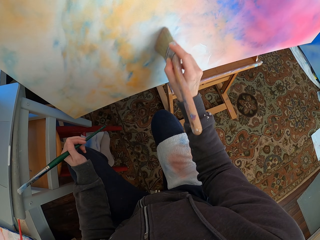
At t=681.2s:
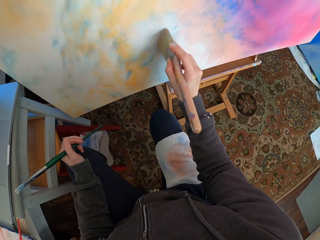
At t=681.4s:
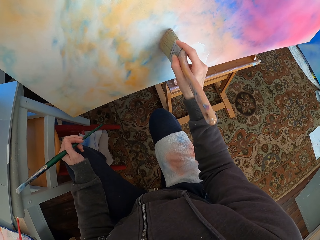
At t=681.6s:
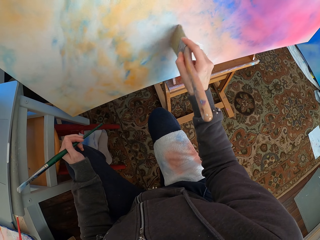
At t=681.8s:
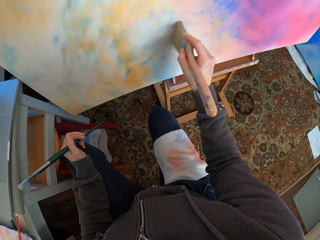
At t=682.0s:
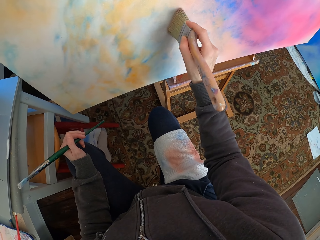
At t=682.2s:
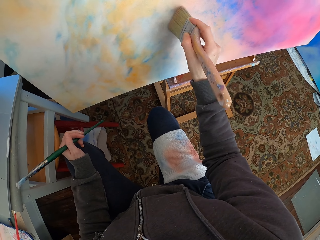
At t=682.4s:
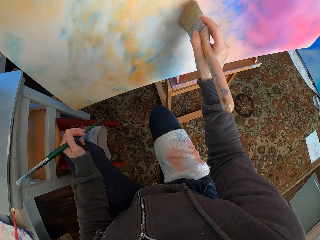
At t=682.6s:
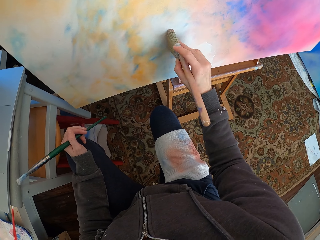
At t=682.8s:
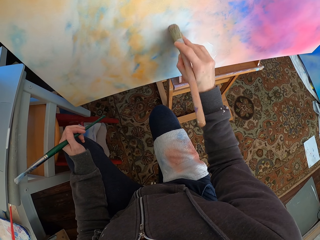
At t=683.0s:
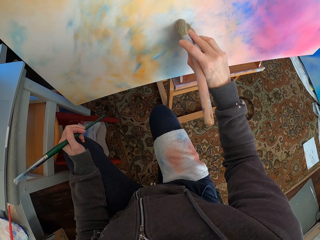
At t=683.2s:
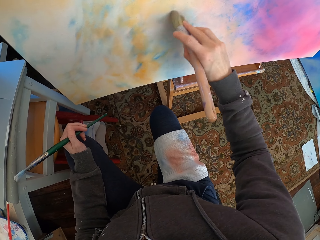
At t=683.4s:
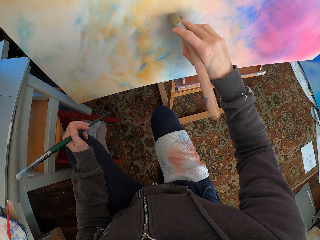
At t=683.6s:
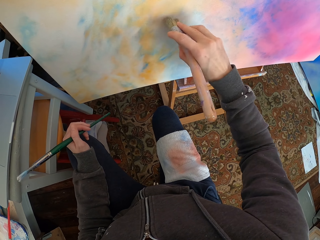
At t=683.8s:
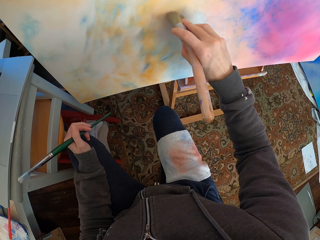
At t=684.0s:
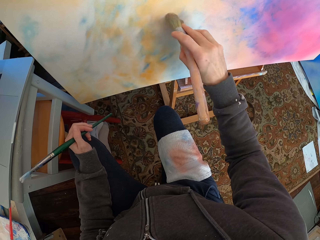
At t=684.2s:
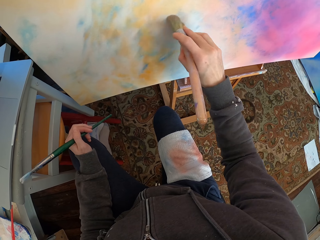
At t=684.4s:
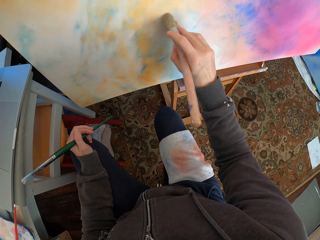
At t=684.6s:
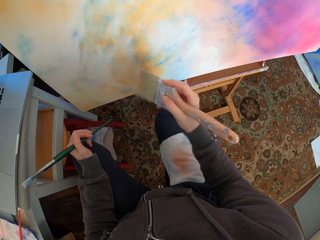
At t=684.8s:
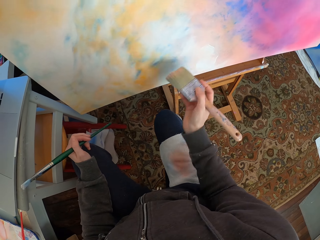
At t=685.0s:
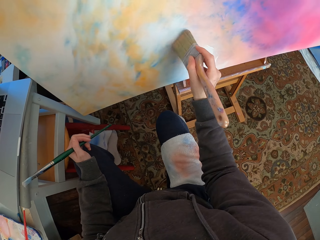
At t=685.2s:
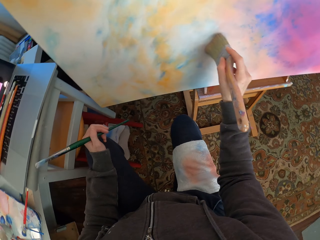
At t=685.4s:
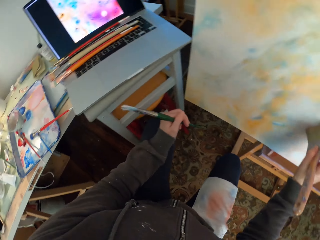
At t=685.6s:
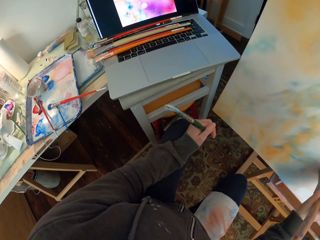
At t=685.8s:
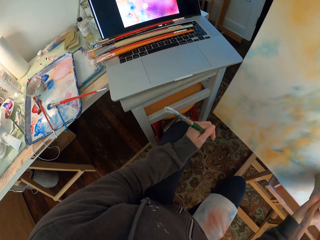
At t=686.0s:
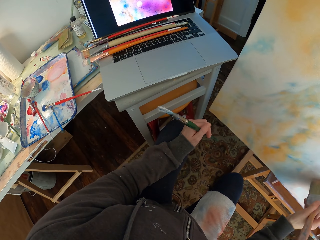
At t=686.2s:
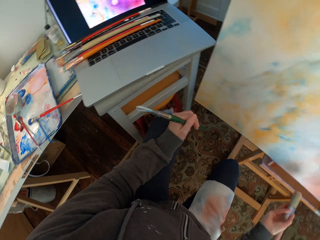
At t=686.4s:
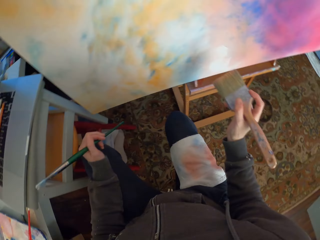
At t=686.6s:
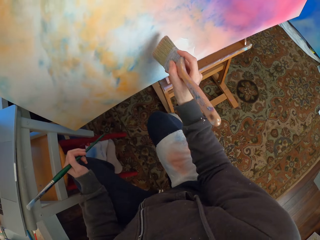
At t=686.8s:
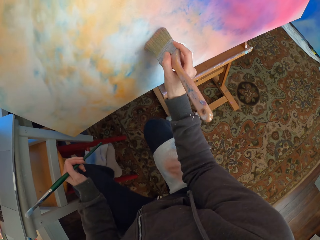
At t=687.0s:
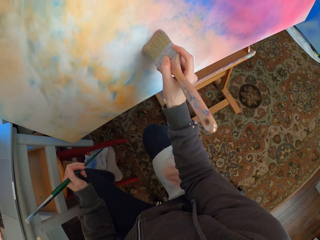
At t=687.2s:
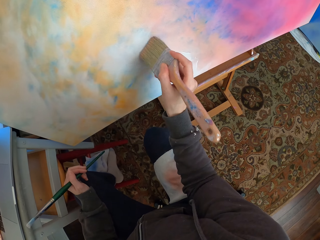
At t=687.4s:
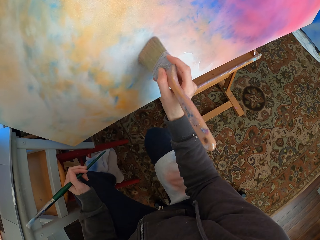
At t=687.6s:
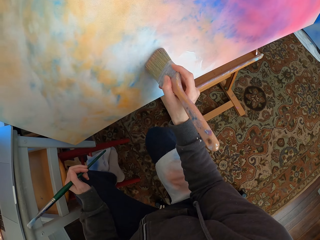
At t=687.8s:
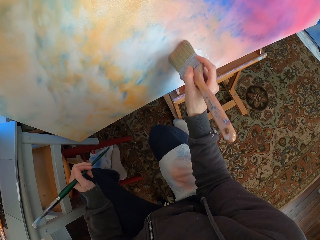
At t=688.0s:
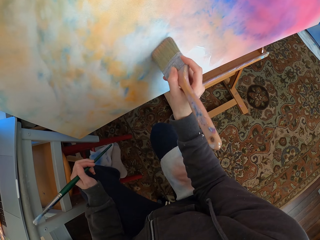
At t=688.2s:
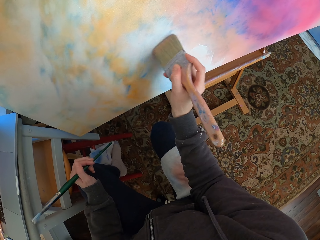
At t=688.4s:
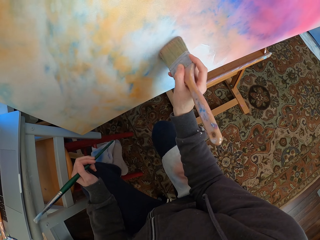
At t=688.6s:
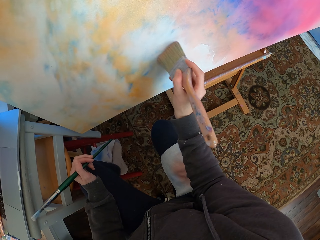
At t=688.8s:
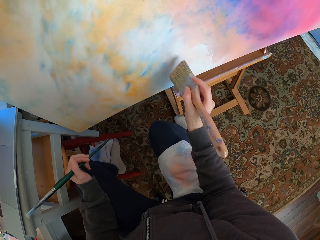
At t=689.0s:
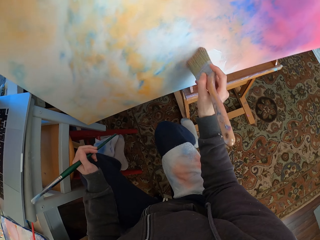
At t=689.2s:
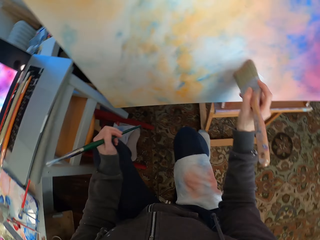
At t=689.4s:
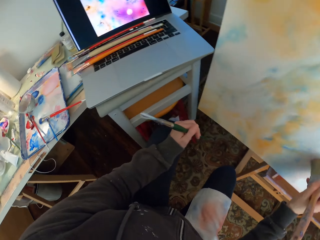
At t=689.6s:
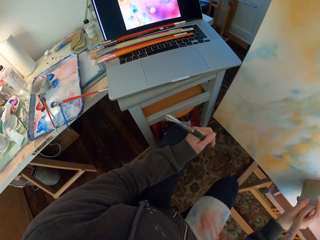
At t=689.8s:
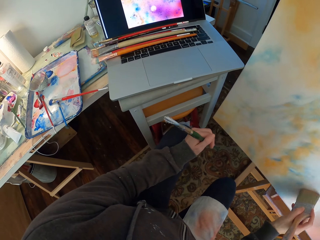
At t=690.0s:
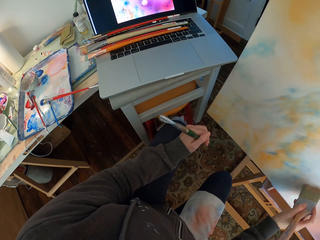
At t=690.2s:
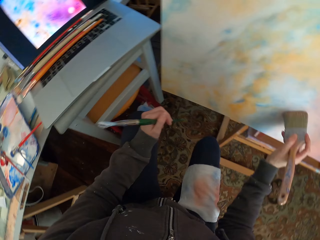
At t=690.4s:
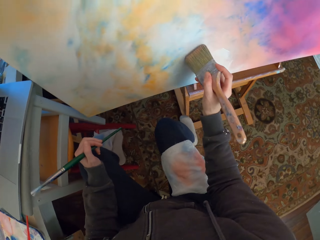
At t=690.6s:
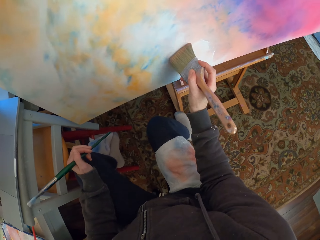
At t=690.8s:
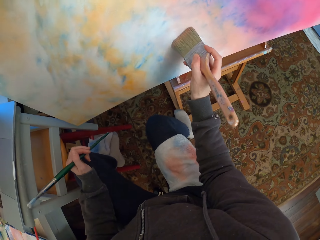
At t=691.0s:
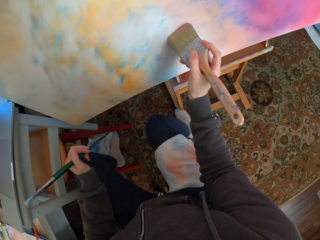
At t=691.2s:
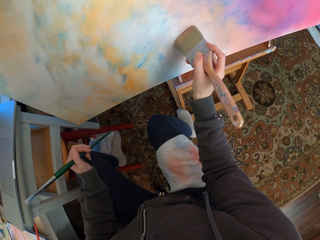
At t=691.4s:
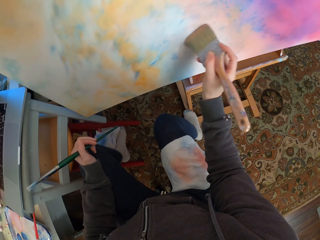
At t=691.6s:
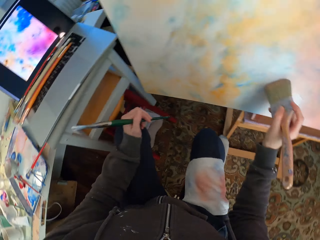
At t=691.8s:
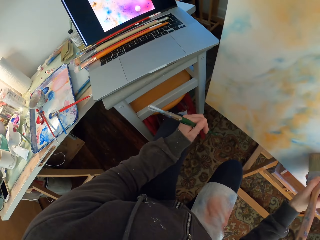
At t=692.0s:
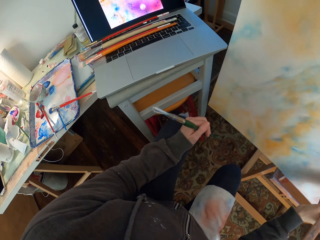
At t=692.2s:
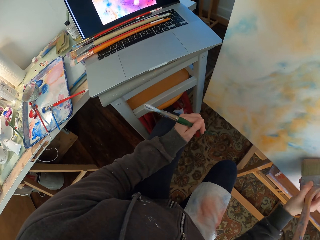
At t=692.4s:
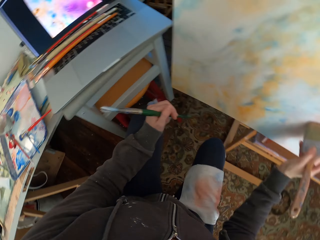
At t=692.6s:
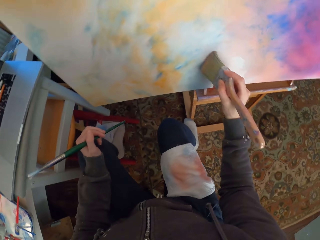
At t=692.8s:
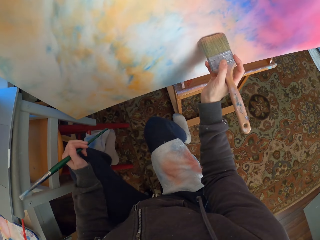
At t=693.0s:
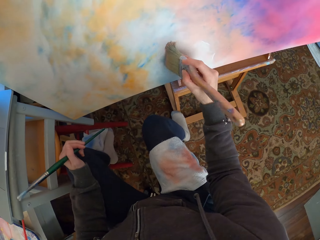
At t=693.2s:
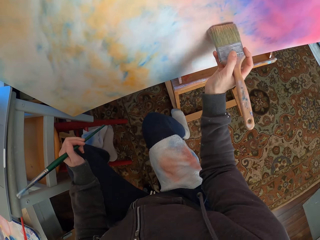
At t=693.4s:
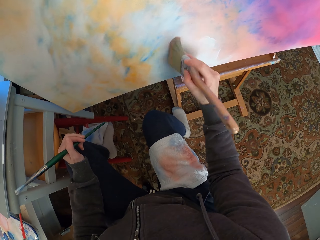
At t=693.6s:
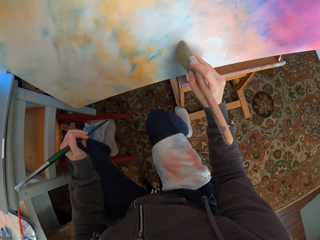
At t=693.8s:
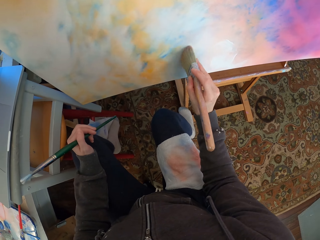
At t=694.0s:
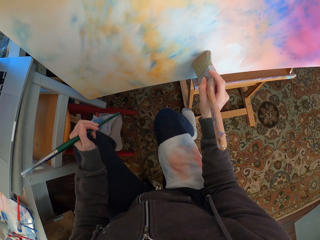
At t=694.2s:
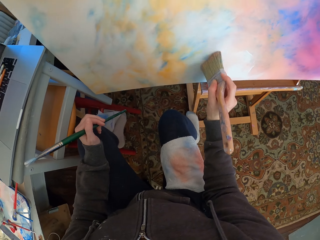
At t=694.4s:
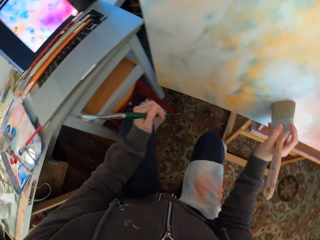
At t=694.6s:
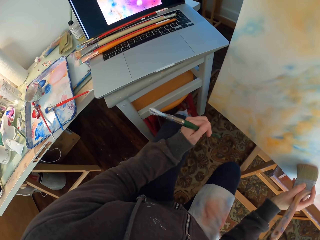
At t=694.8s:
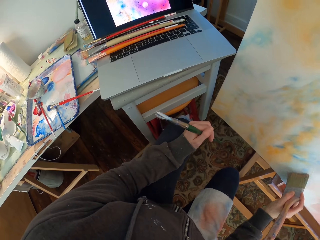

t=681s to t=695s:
The camera wearer looks at the laptop. They look at the canvas. They look at the laptop. They look at the canvas. They look at the laptop.

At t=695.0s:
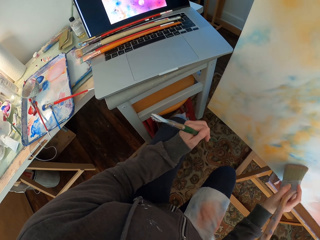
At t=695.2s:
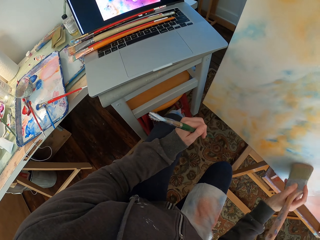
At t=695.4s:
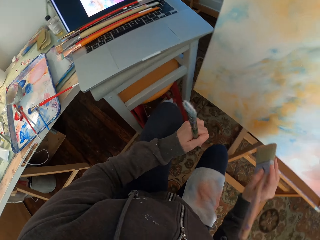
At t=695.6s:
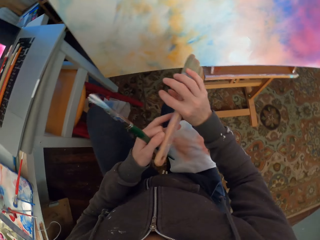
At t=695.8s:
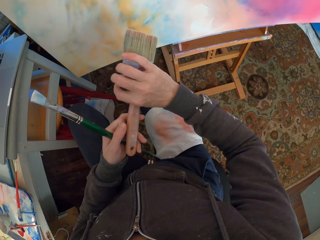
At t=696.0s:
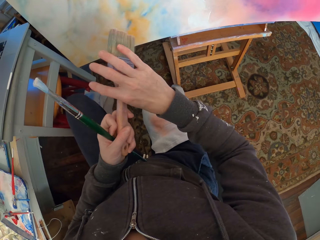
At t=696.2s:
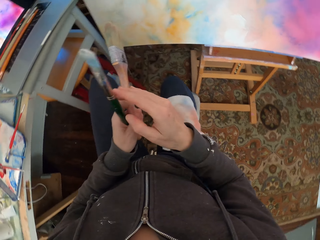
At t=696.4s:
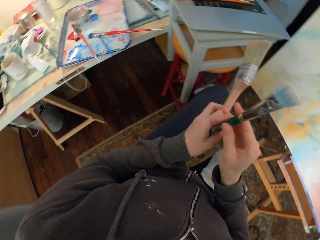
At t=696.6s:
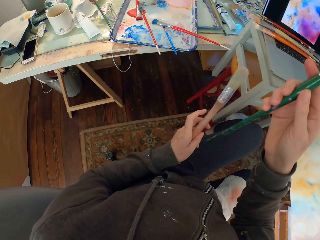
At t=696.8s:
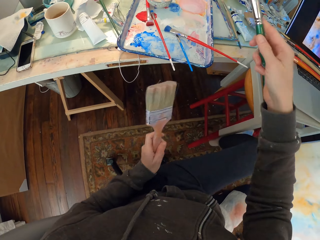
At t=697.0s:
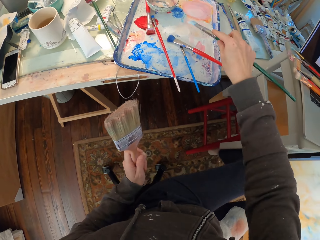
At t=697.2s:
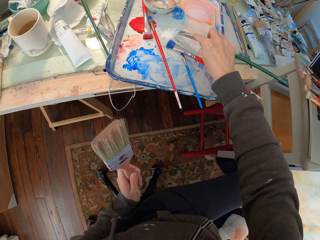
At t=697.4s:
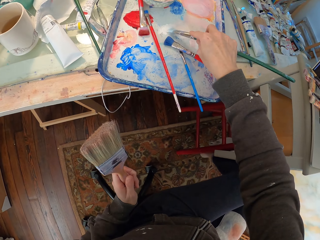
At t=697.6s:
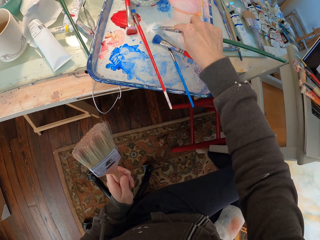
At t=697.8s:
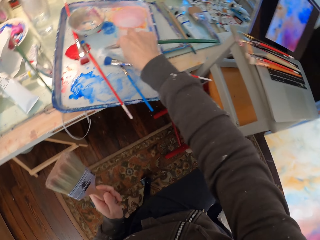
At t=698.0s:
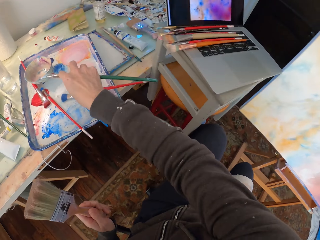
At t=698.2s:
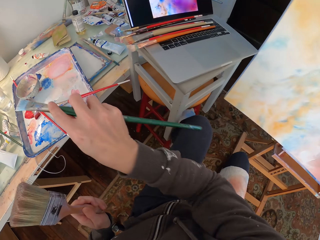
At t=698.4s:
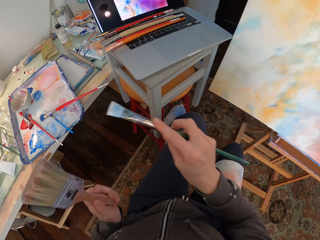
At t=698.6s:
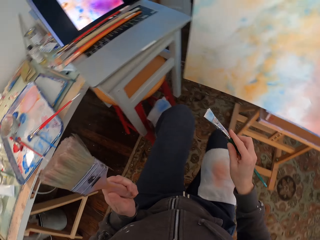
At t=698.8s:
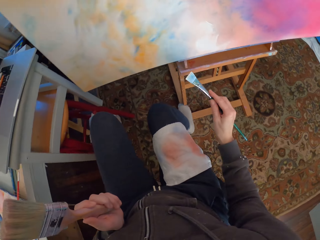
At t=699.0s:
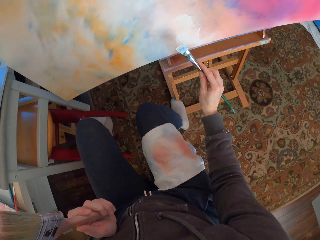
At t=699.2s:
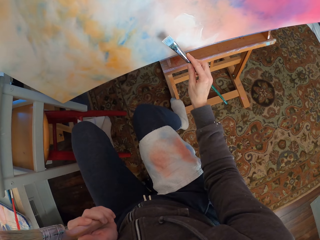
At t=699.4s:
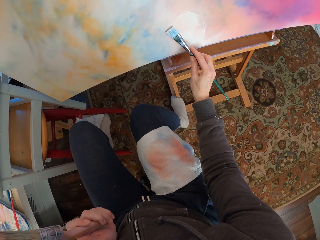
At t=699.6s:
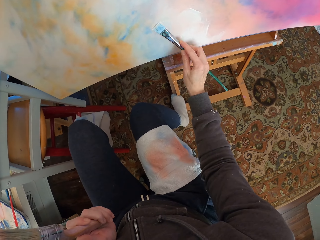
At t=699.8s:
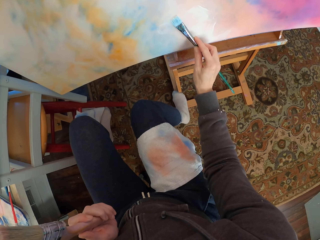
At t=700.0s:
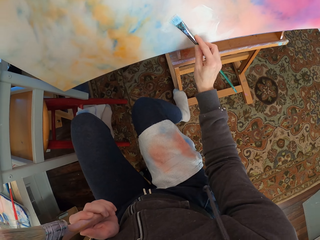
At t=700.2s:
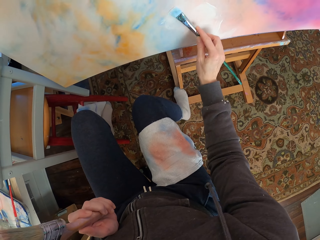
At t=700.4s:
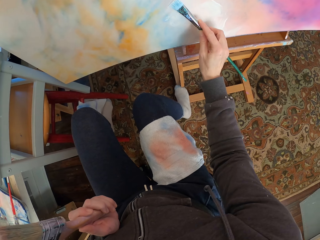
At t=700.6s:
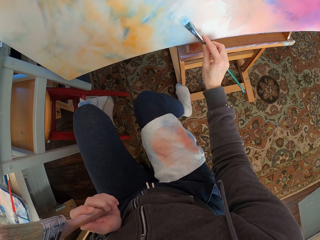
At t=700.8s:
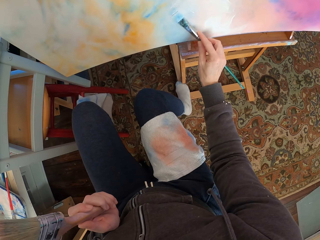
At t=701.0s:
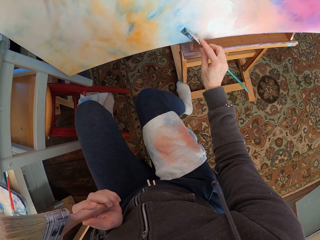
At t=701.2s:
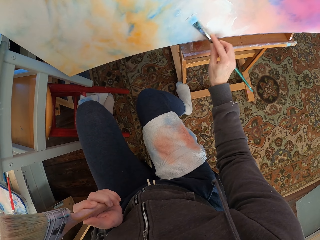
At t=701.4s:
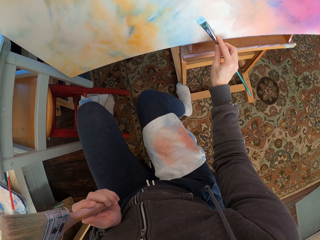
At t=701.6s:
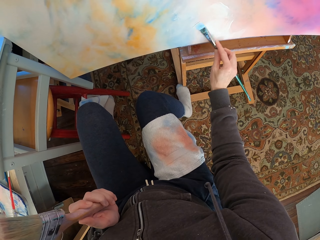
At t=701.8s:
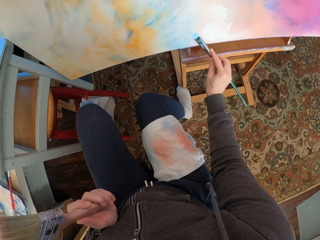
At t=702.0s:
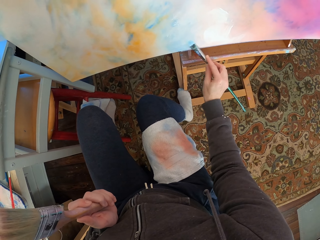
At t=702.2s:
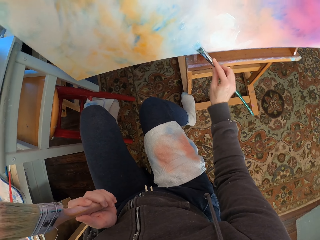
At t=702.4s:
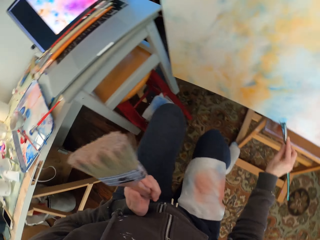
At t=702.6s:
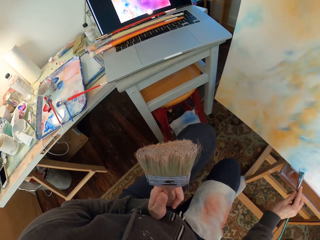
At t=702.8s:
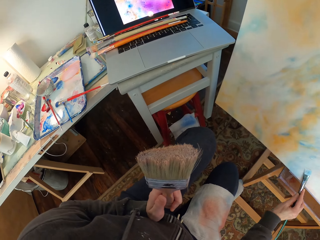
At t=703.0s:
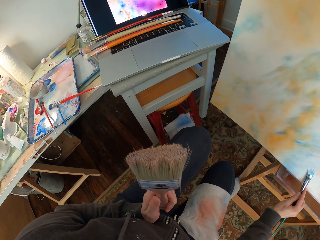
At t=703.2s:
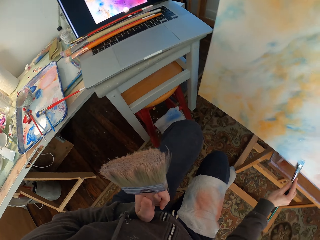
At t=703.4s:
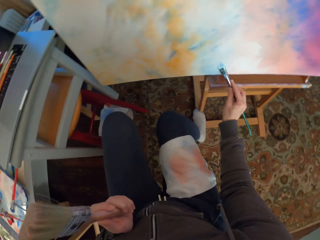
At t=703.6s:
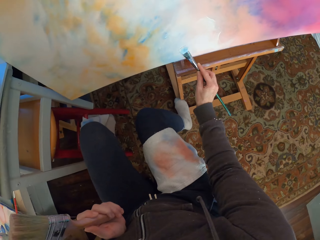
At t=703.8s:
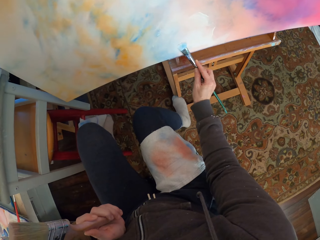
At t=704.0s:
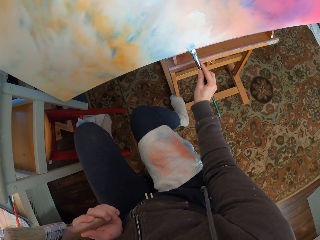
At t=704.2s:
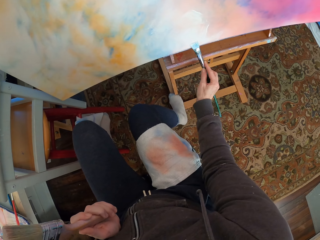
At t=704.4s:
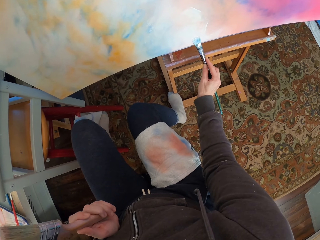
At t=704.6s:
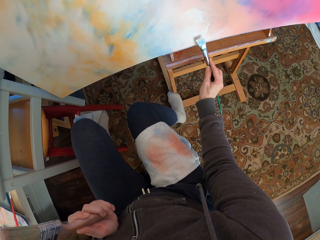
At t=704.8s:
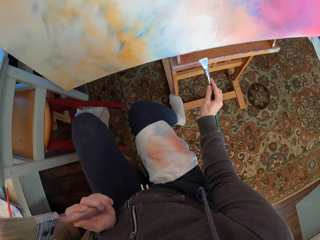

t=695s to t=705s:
The camera wearer puts the painting brush on the left hand. They take the brush from the left hand. They put the brush in the paint. They look at the laptop. They paint the canvas. They look at the laptop.
